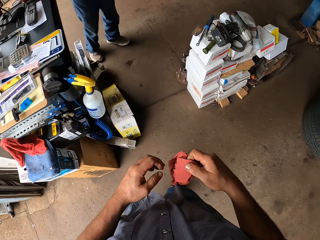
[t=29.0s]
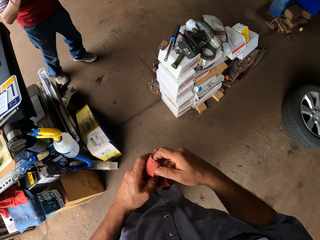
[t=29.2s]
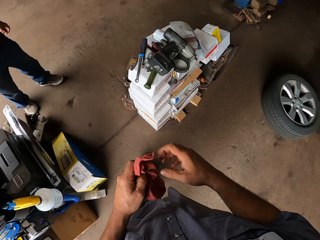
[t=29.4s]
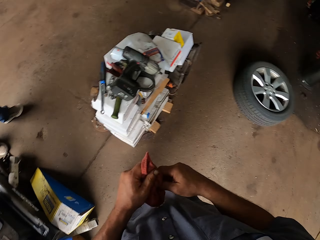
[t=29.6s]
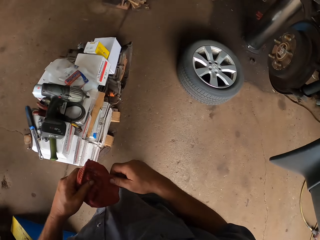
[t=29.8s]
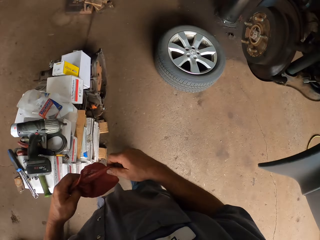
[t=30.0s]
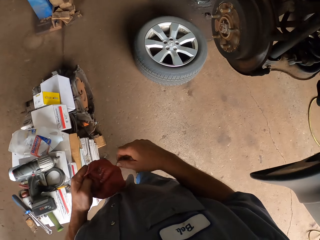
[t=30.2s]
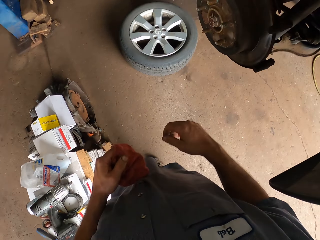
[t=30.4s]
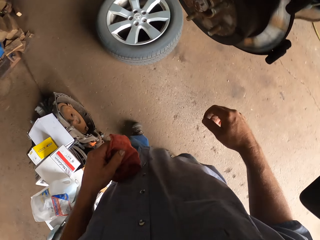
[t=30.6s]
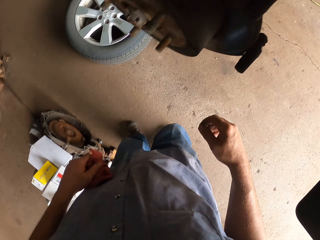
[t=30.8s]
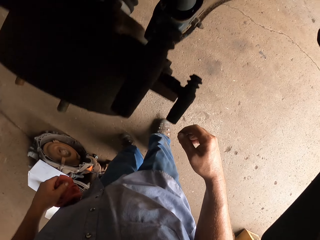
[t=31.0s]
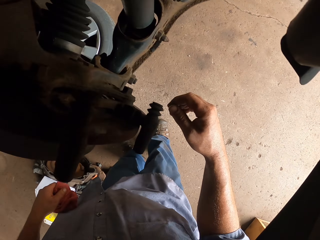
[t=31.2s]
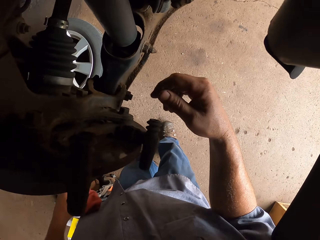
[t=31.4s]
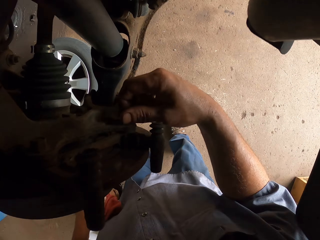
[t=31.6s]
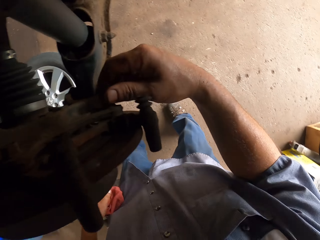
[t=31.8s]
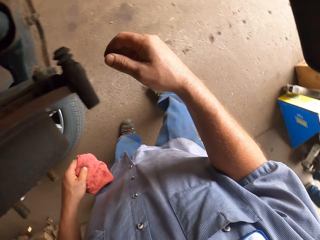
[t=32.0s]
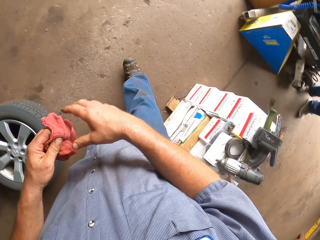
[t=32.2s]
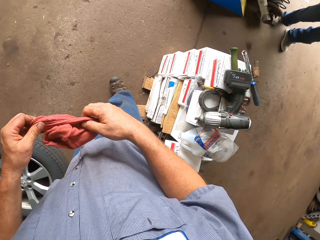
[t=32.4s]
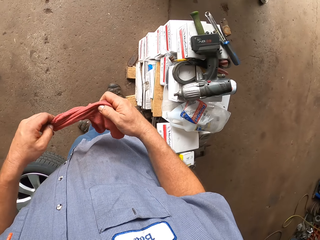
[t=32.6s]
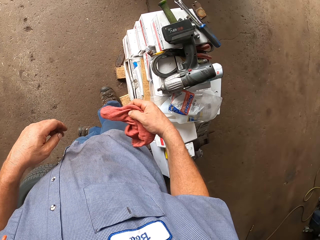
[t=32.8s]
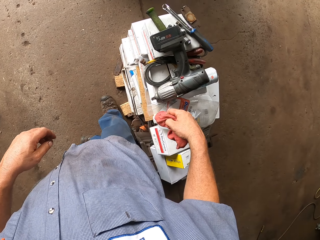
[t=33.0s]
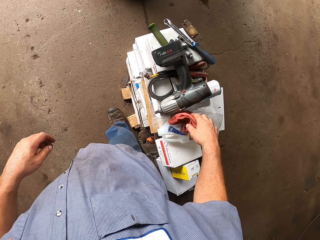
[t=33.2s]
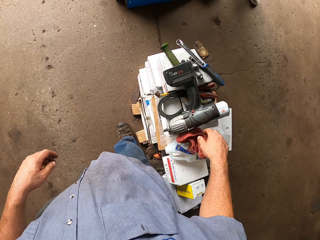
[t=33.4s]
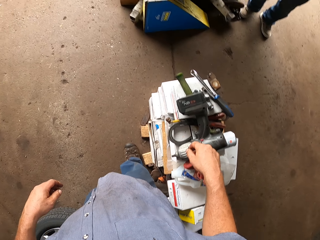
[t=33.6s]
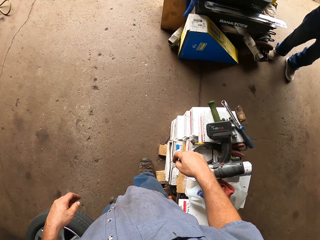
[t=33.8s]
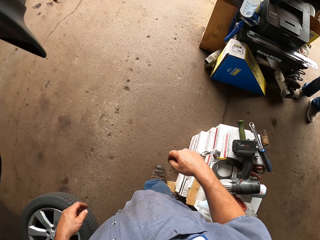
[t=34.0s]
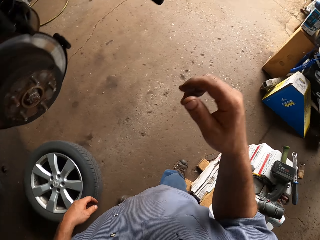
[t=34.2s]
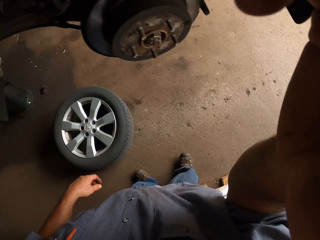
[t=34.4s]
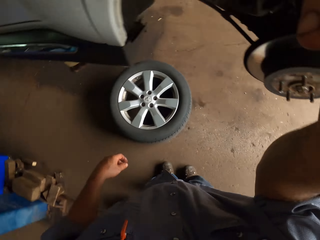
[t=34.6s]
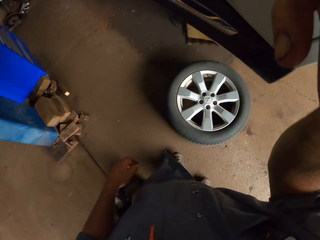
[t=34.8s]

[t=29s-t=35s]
The camera wearer touches the cloth on his hands. He touches the vehicle part. He puts the cloth on top of the boxes.
